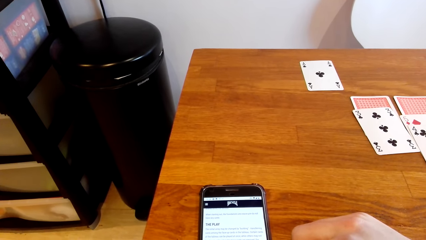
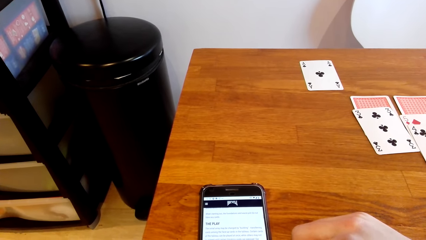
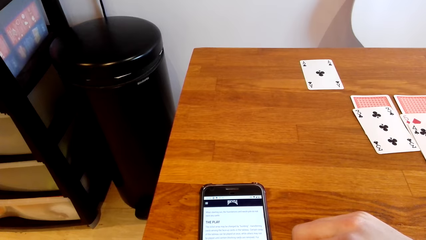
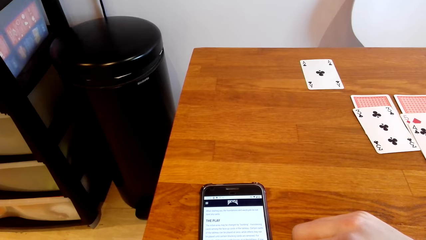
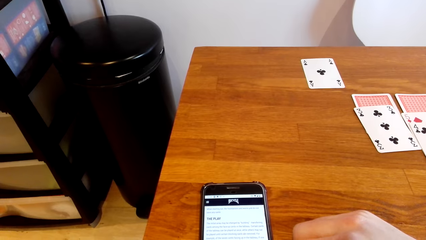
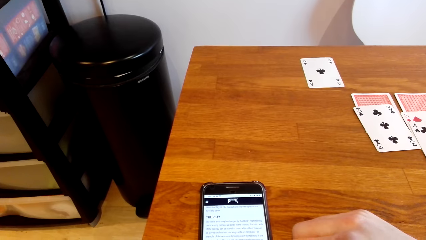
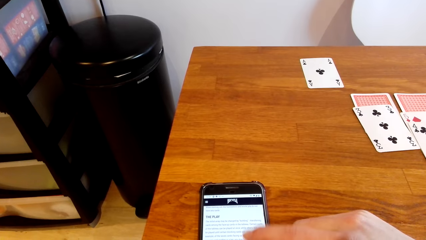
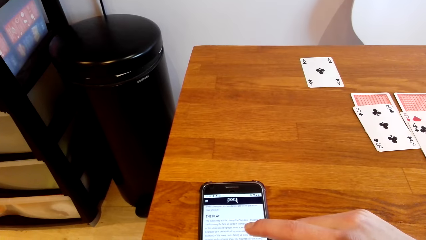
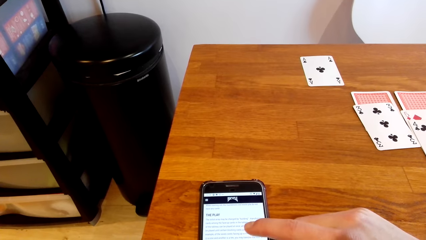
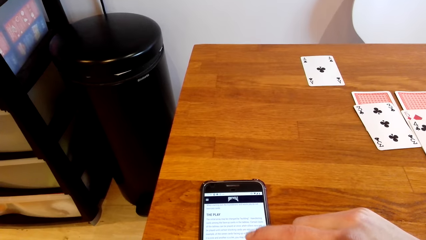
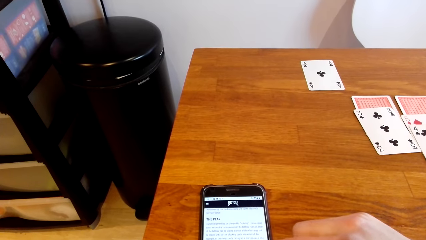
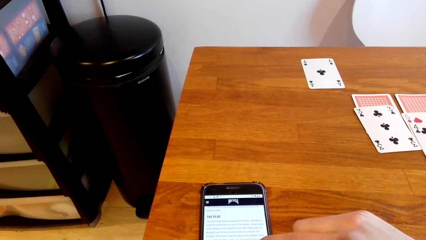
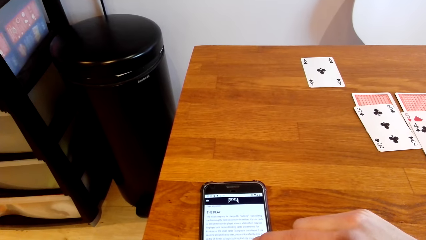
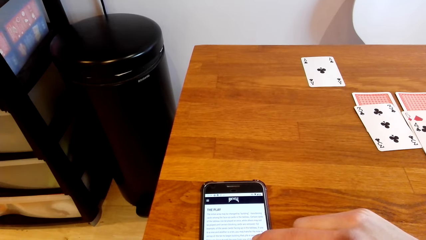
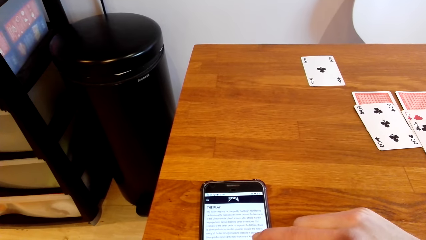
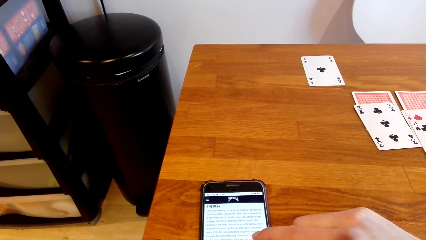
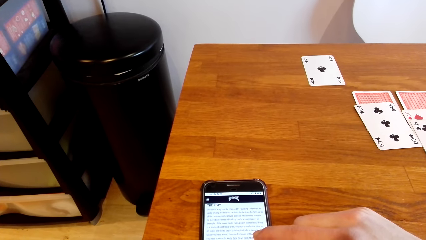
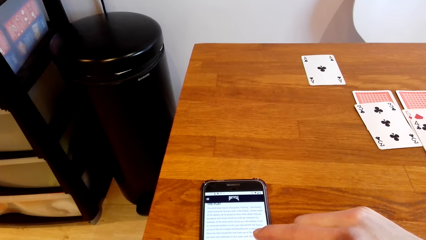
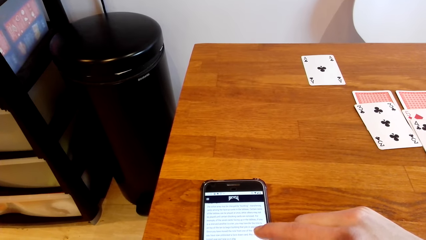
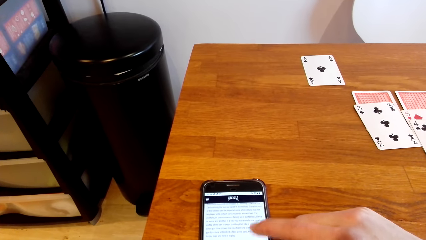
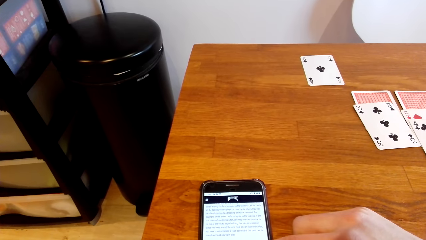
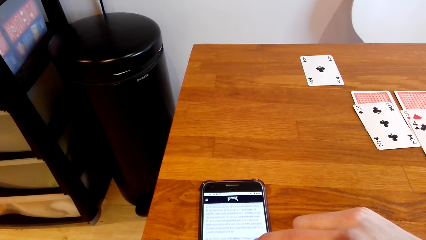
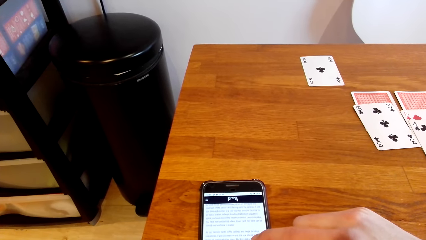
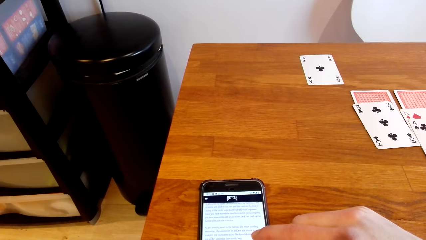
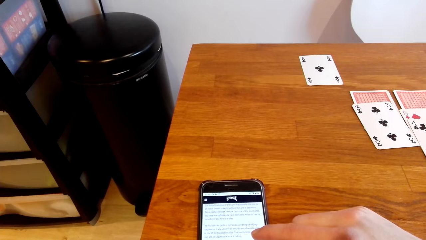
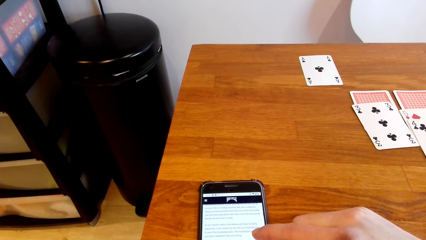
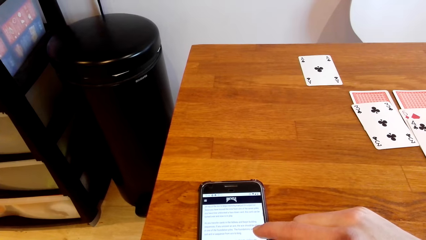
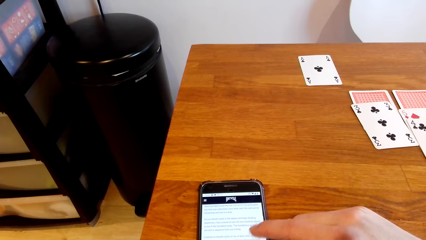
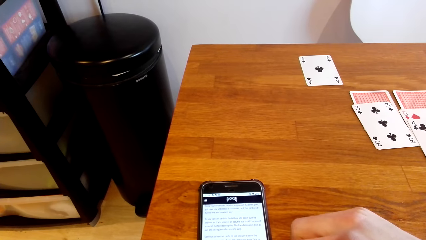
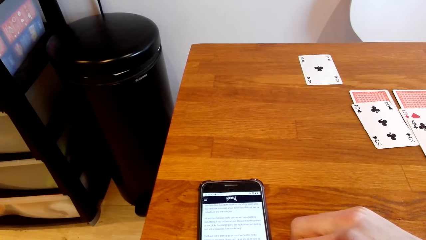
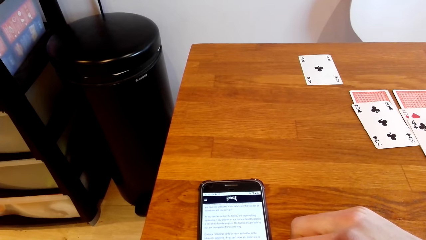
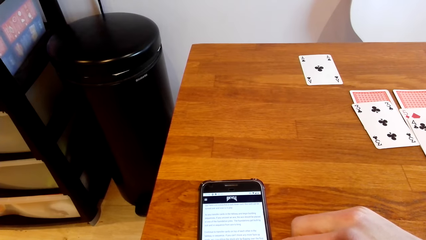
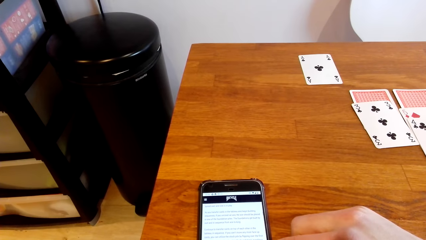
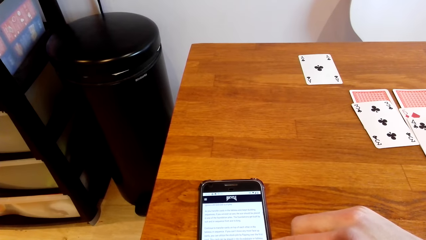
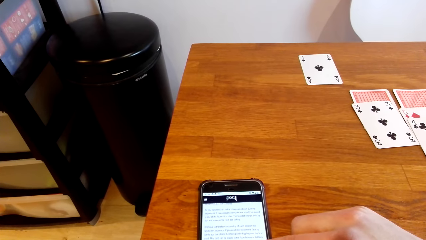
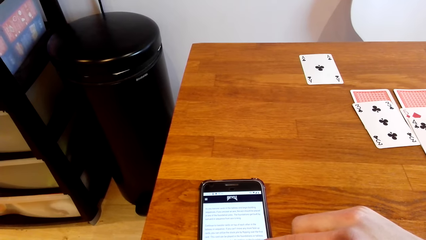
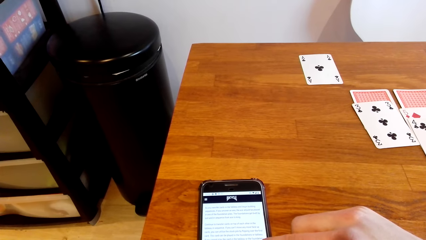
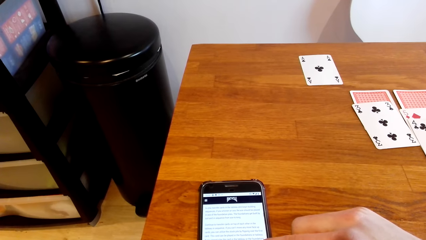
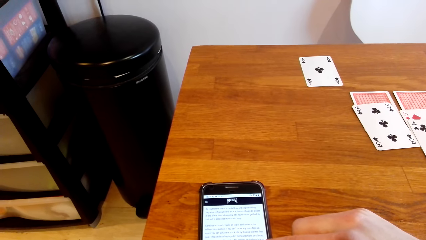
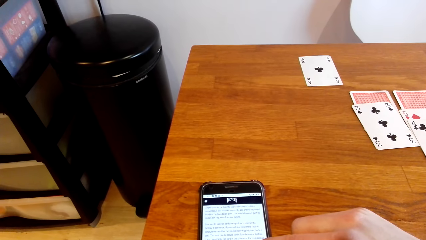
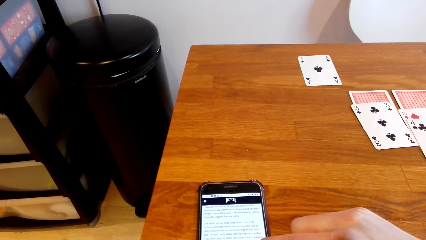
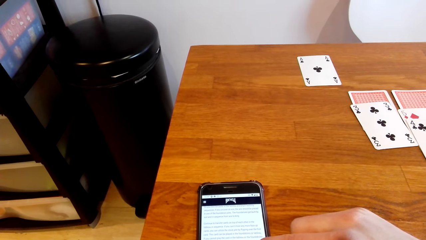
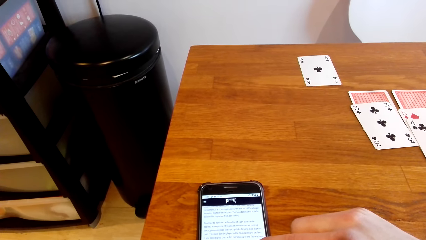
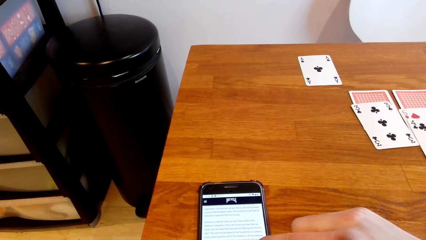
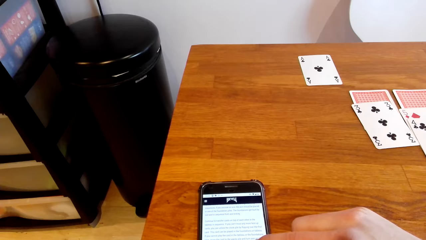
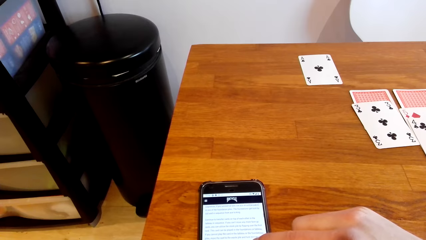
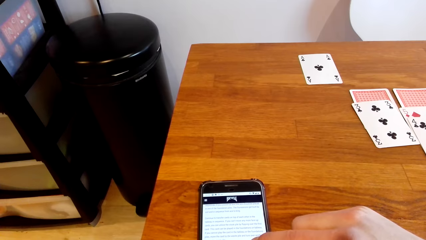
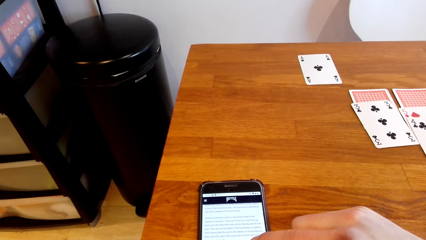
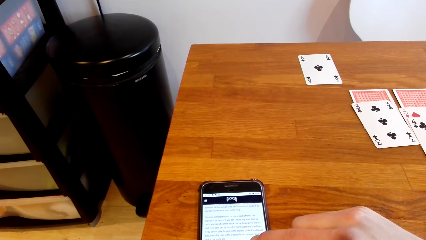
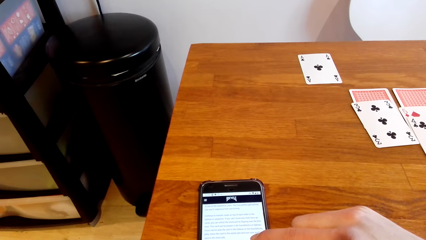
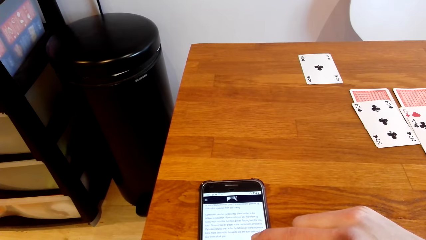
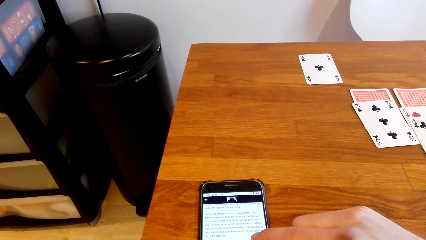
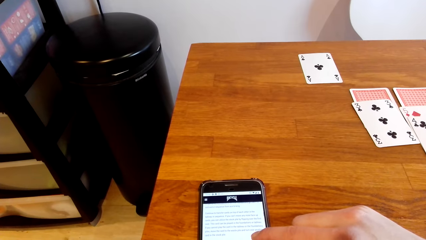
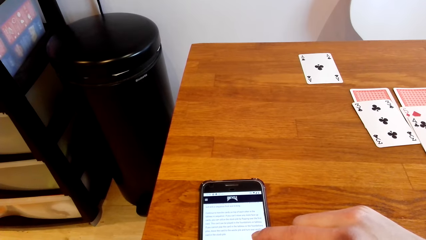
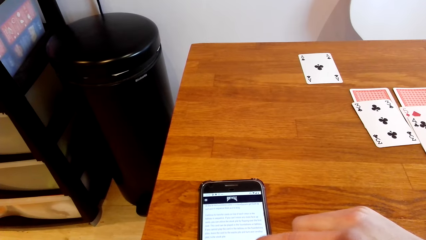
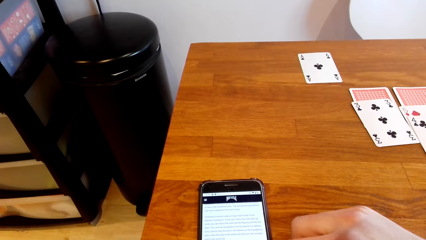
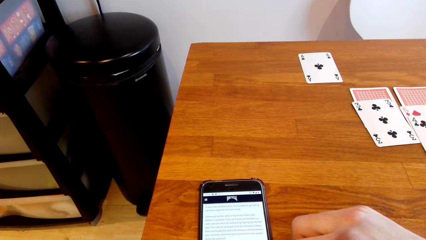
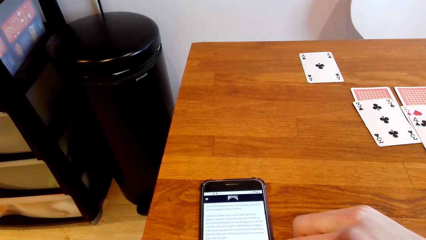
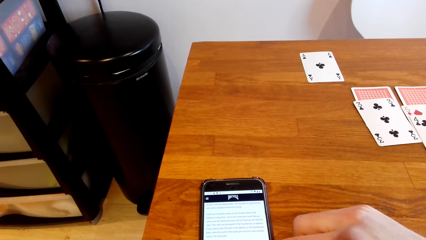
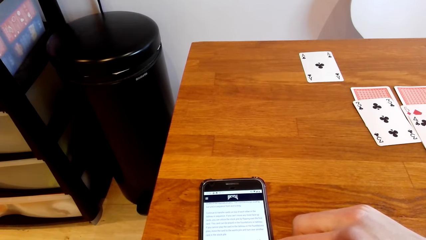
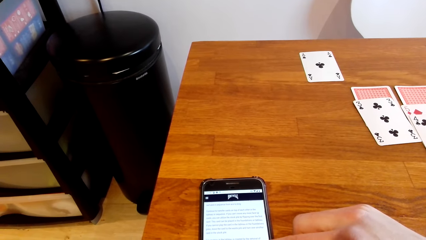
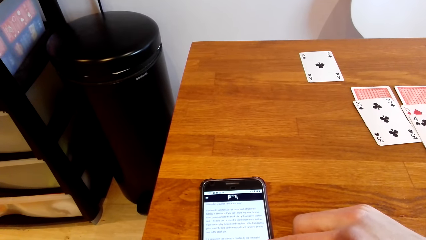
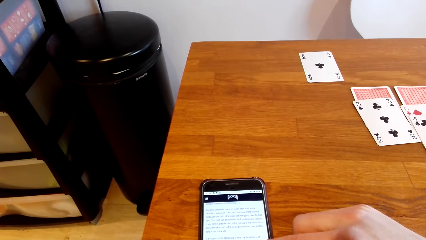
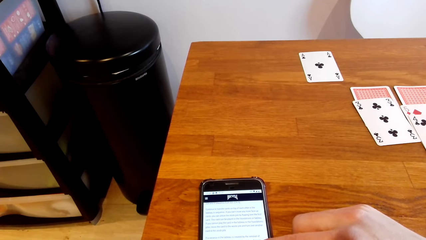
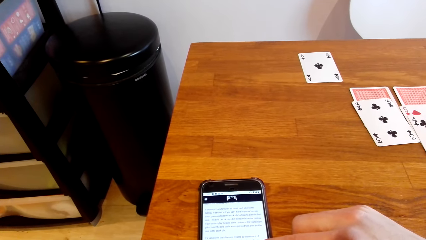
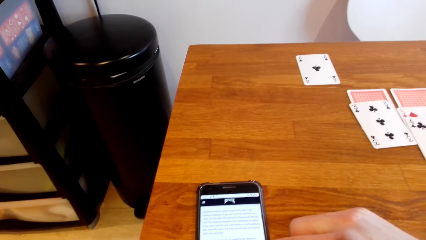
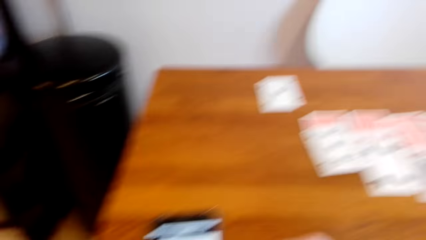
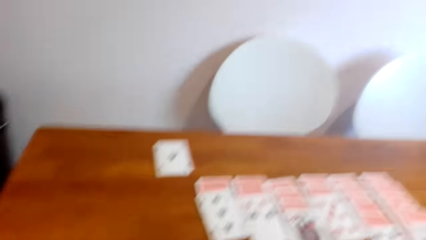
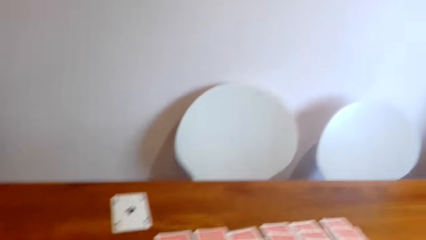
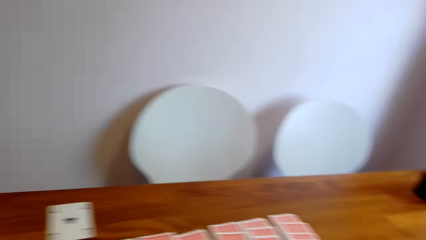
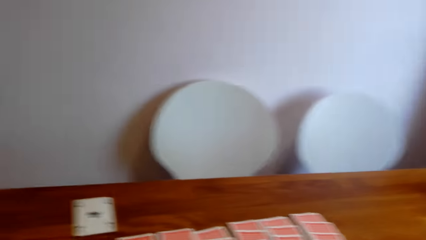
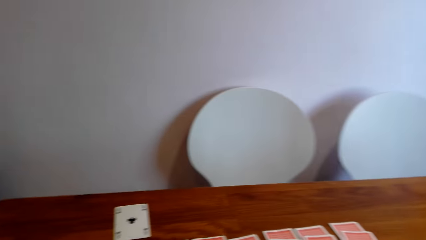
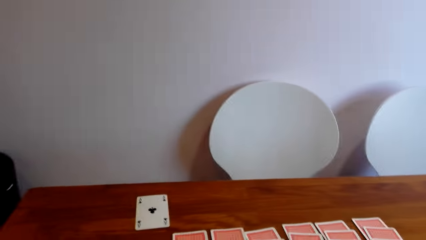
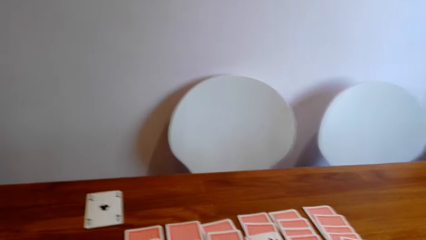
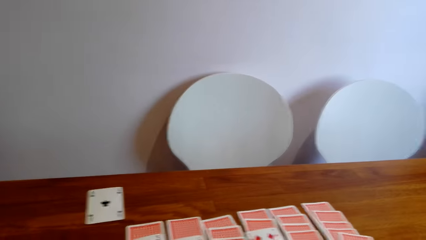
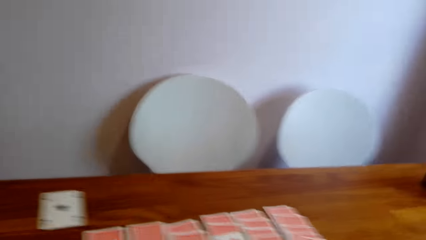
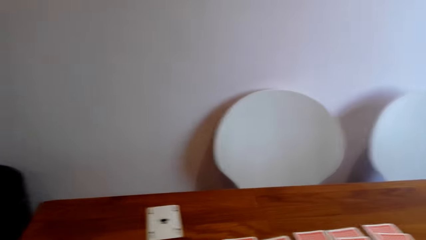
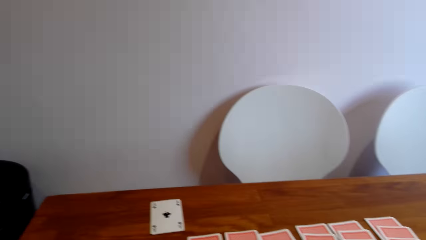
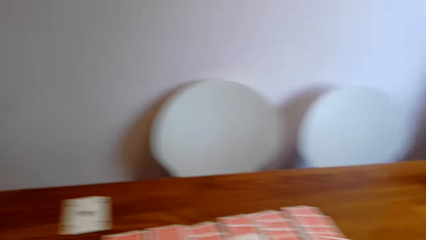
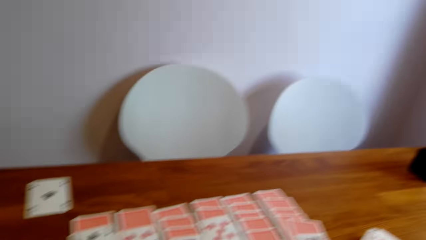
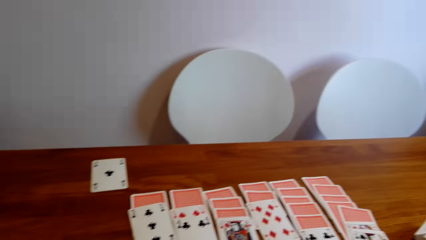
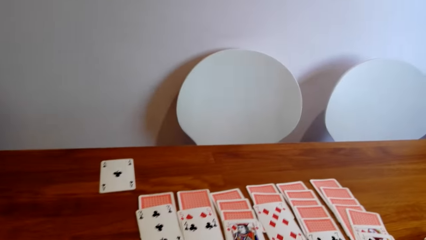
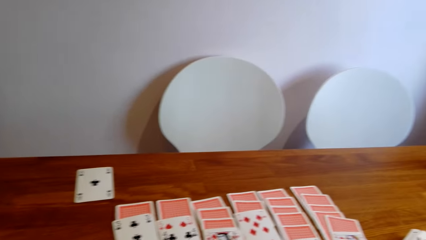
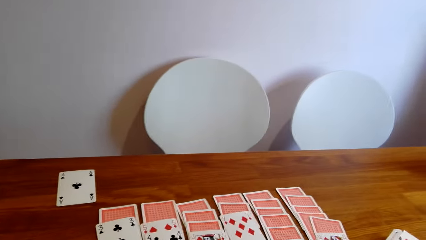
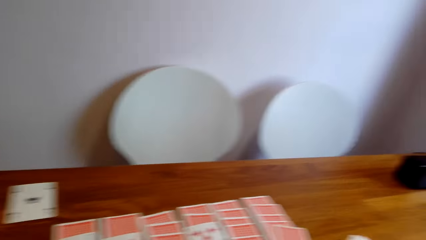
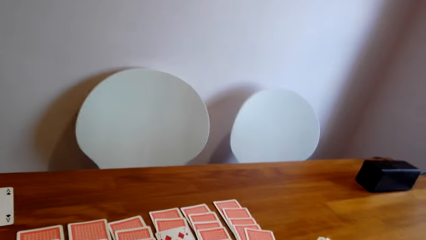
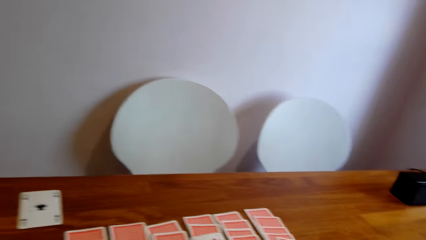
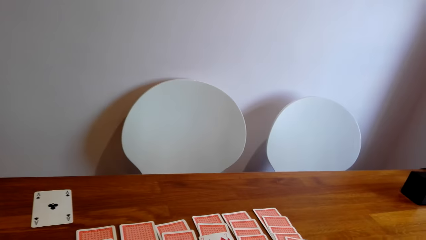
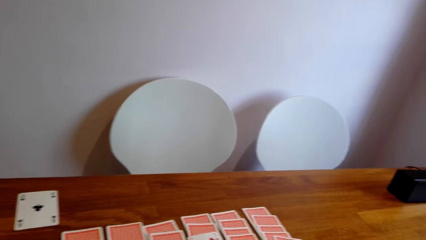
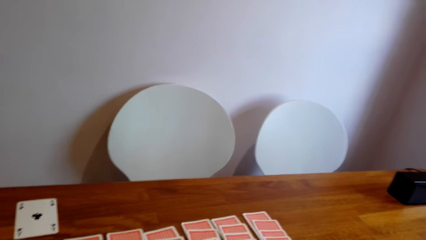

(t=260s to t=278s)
The camera wearer scrolls through a phone. They scroll through the phone repeatedly.
